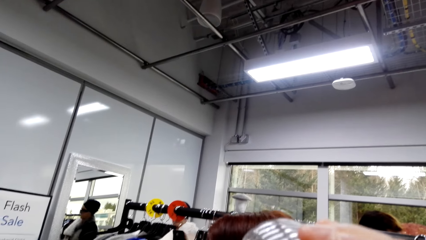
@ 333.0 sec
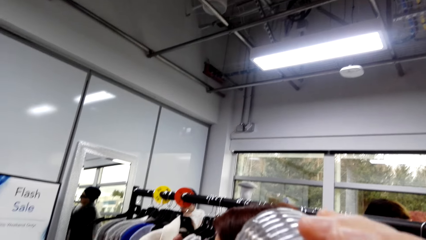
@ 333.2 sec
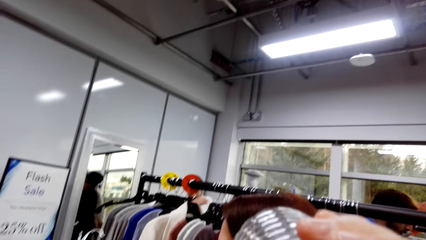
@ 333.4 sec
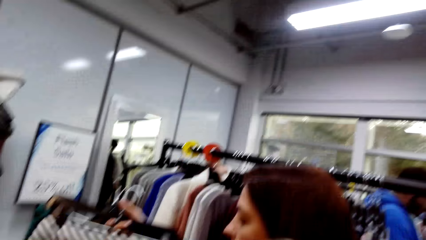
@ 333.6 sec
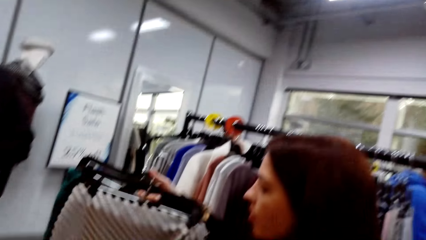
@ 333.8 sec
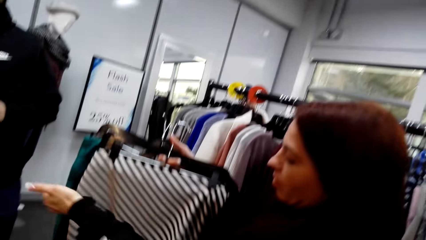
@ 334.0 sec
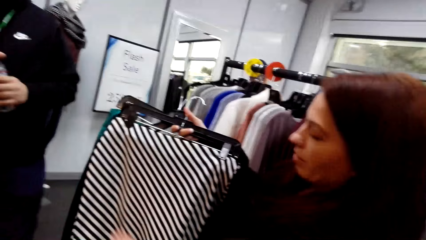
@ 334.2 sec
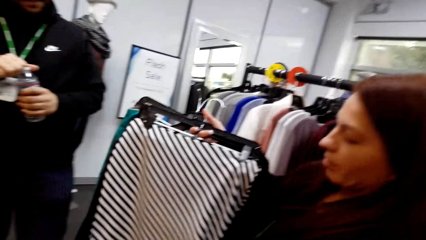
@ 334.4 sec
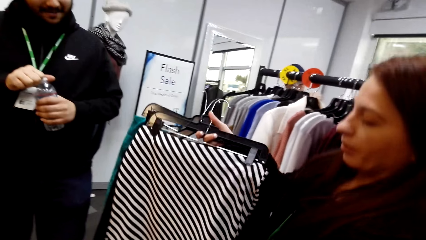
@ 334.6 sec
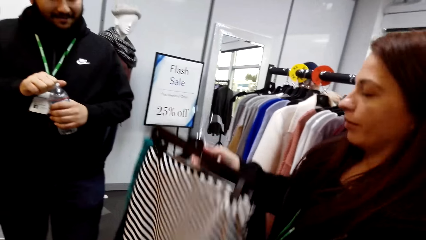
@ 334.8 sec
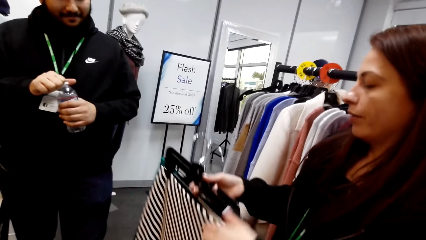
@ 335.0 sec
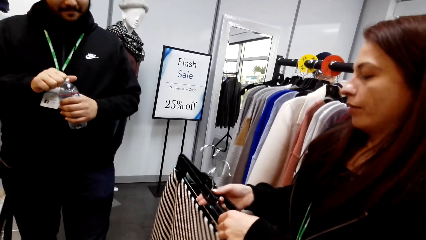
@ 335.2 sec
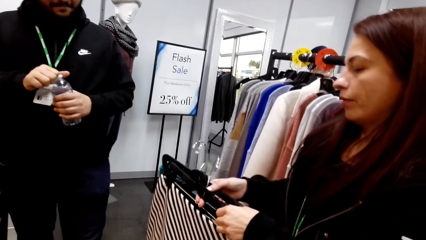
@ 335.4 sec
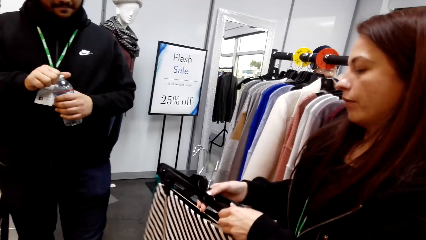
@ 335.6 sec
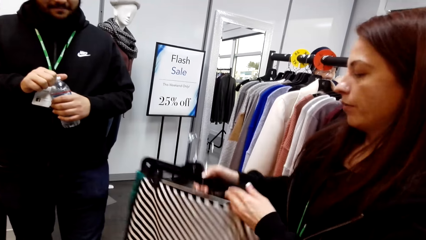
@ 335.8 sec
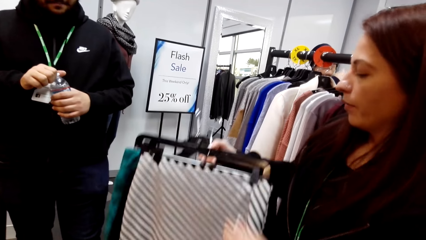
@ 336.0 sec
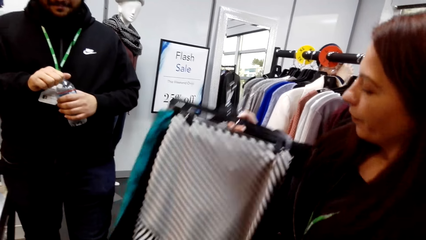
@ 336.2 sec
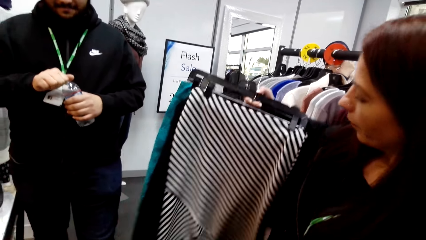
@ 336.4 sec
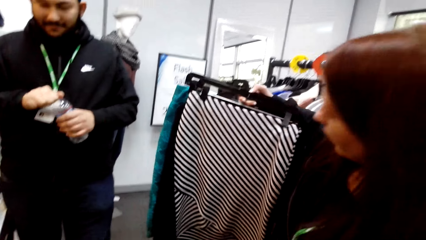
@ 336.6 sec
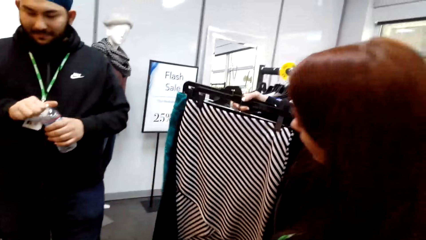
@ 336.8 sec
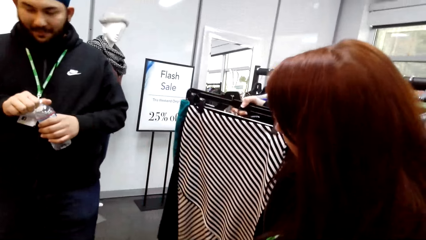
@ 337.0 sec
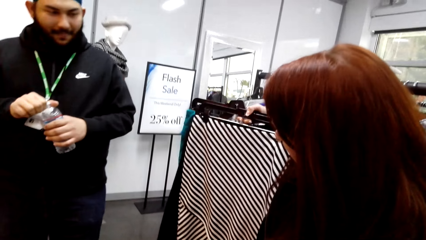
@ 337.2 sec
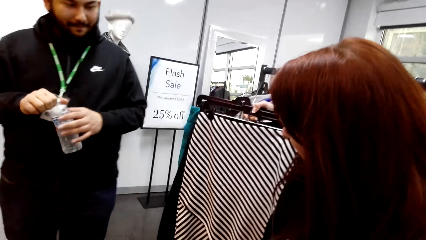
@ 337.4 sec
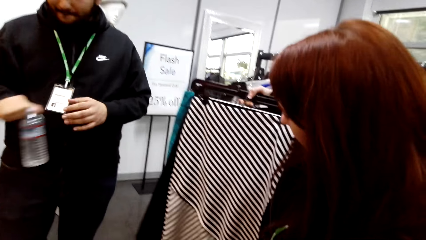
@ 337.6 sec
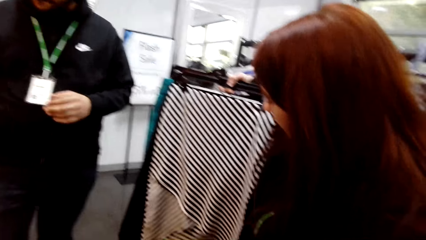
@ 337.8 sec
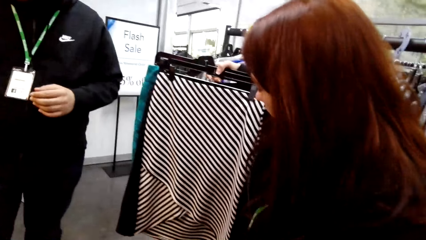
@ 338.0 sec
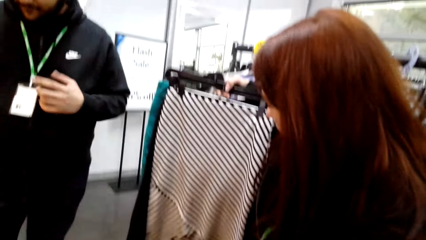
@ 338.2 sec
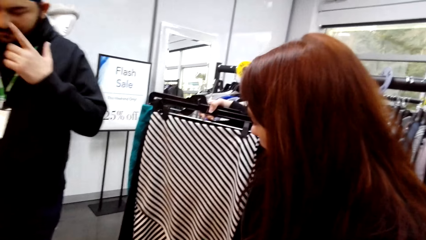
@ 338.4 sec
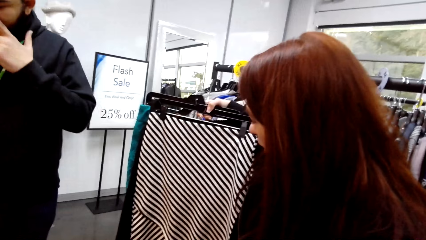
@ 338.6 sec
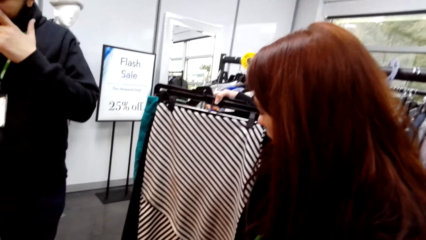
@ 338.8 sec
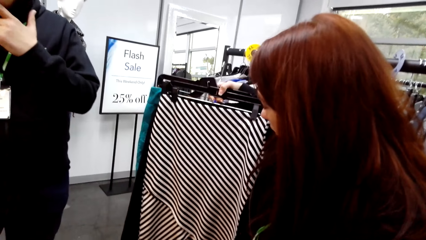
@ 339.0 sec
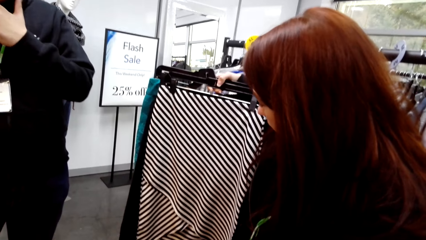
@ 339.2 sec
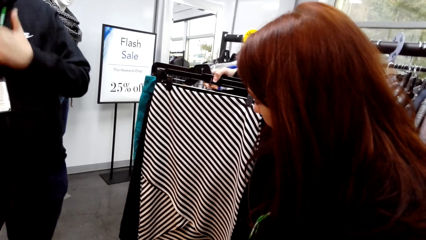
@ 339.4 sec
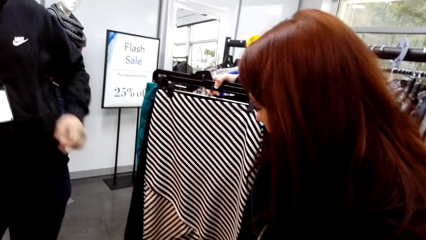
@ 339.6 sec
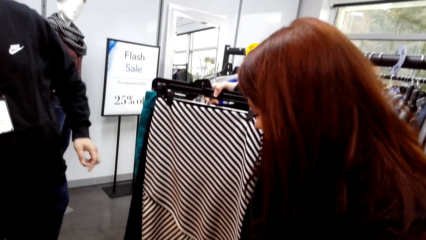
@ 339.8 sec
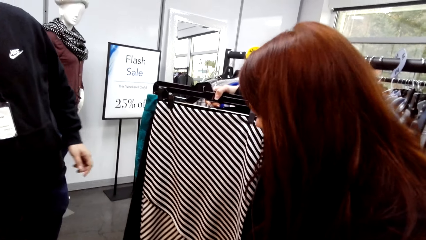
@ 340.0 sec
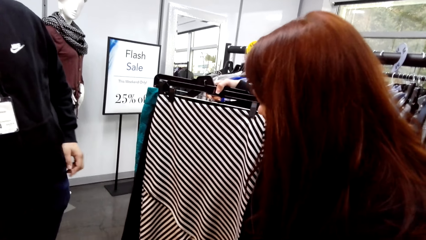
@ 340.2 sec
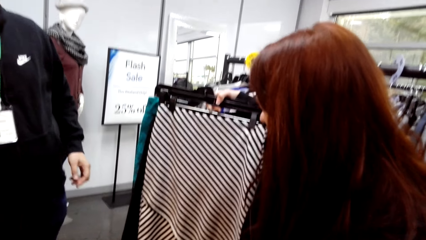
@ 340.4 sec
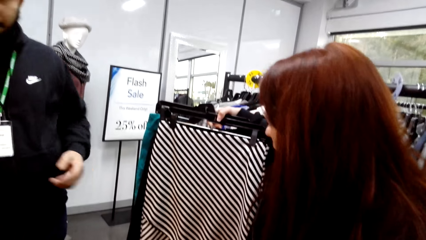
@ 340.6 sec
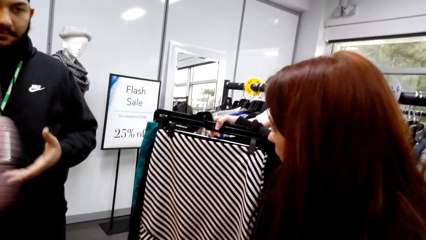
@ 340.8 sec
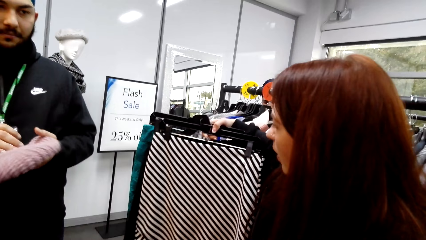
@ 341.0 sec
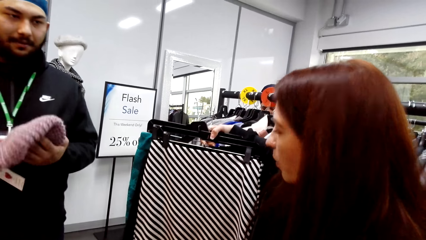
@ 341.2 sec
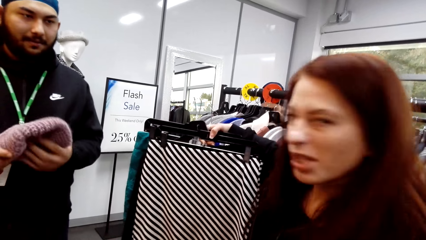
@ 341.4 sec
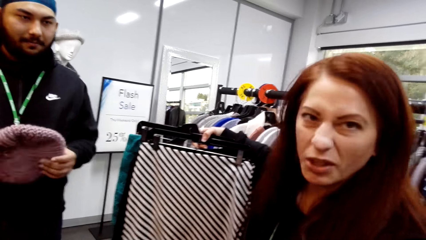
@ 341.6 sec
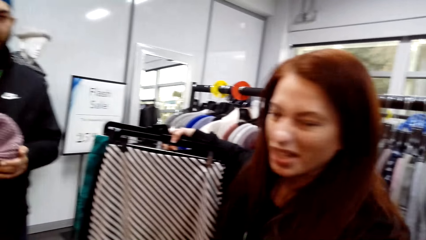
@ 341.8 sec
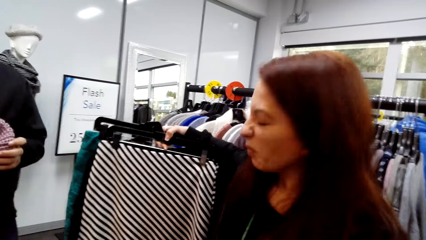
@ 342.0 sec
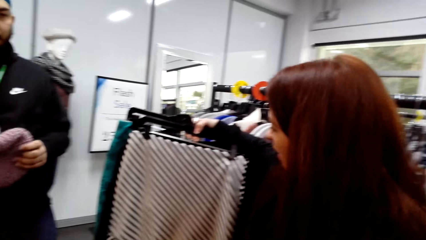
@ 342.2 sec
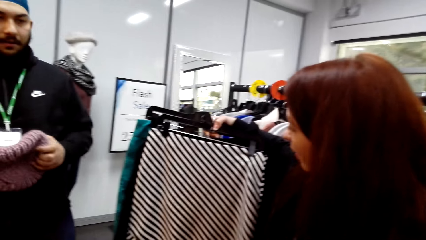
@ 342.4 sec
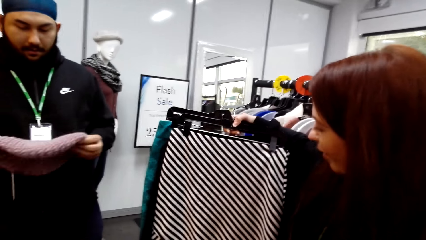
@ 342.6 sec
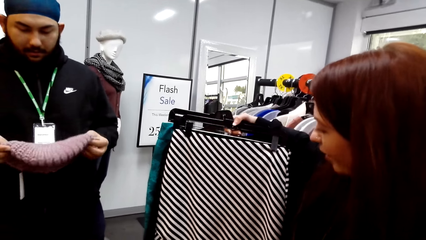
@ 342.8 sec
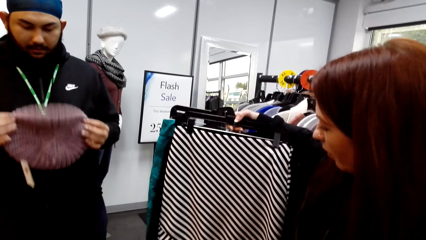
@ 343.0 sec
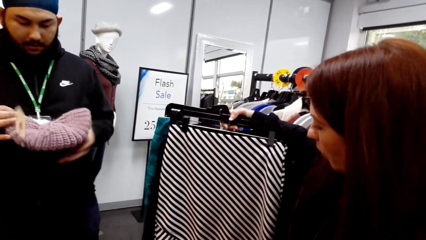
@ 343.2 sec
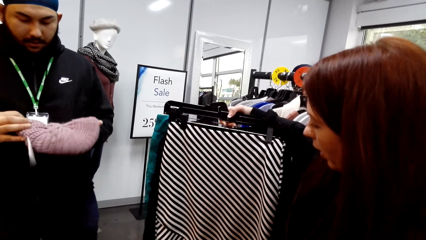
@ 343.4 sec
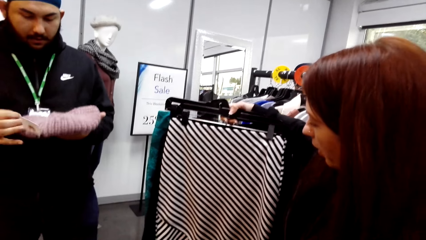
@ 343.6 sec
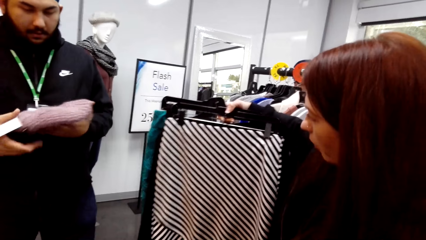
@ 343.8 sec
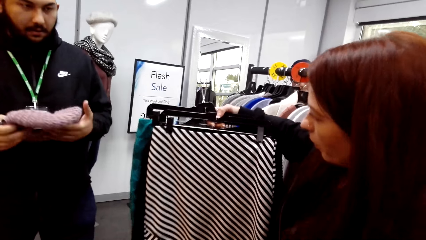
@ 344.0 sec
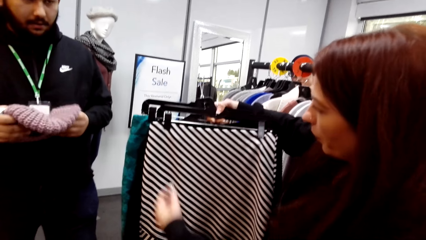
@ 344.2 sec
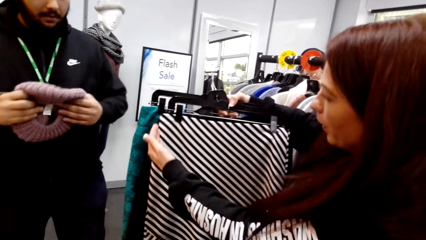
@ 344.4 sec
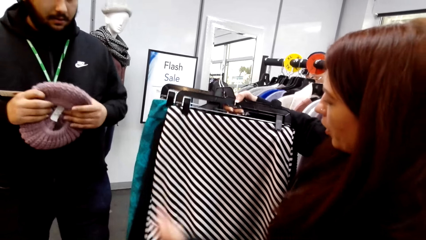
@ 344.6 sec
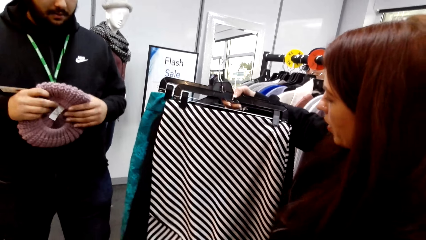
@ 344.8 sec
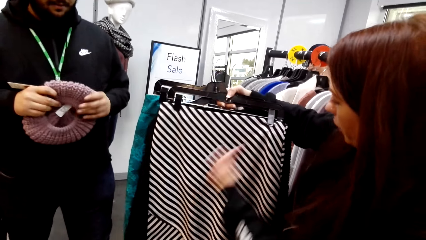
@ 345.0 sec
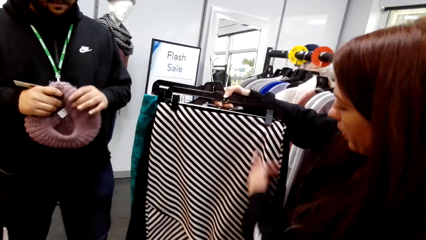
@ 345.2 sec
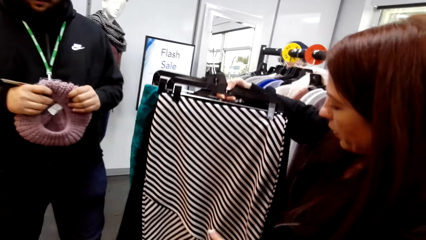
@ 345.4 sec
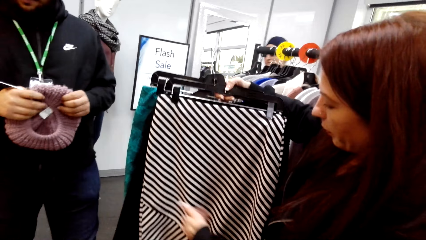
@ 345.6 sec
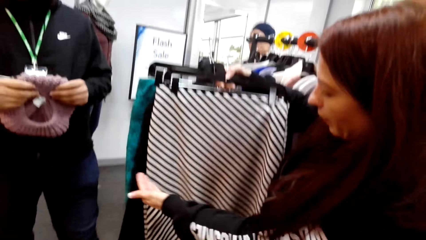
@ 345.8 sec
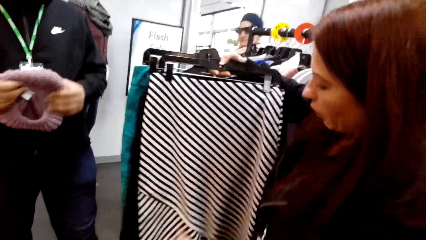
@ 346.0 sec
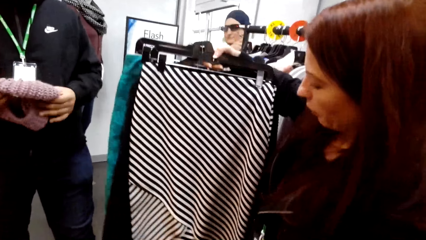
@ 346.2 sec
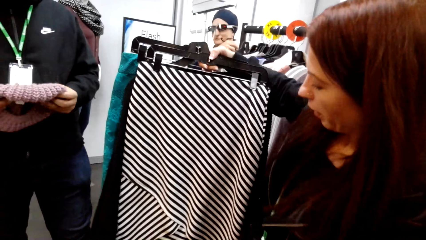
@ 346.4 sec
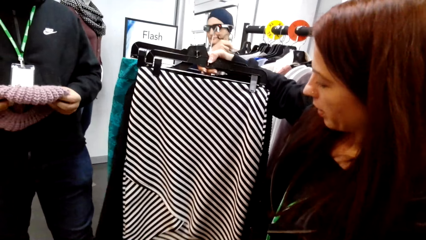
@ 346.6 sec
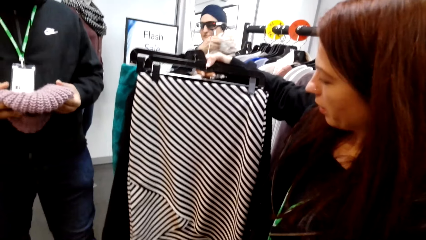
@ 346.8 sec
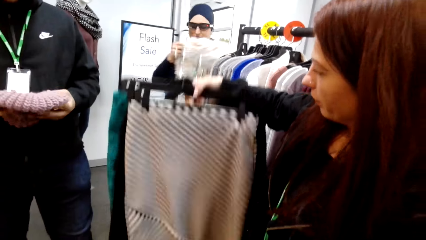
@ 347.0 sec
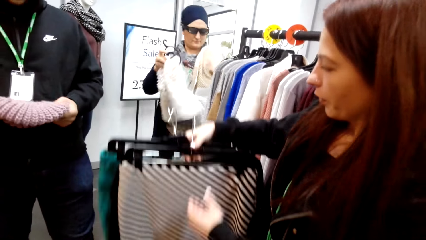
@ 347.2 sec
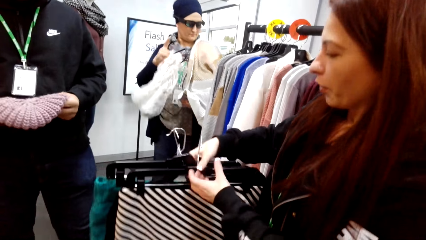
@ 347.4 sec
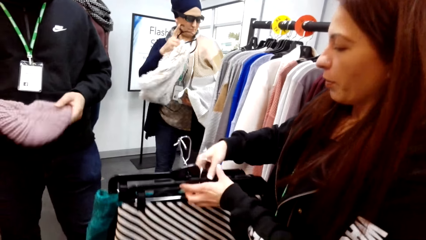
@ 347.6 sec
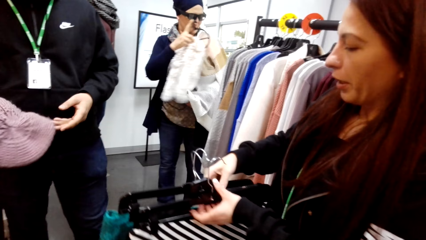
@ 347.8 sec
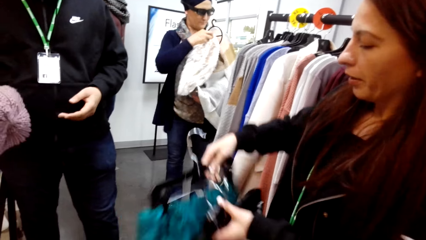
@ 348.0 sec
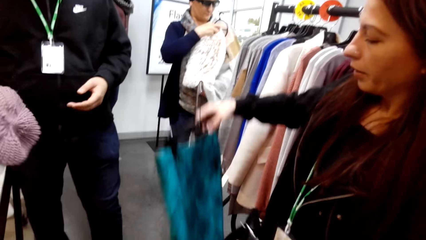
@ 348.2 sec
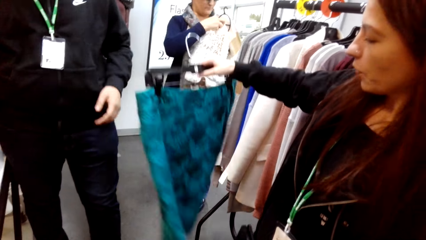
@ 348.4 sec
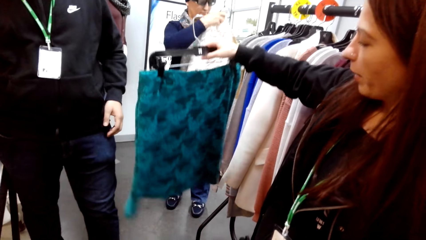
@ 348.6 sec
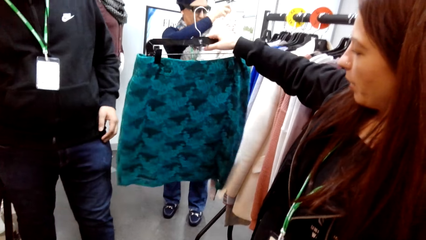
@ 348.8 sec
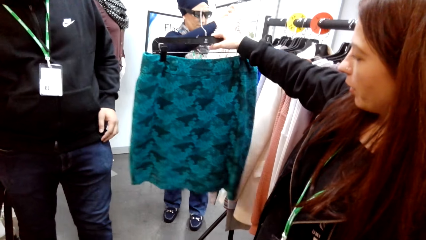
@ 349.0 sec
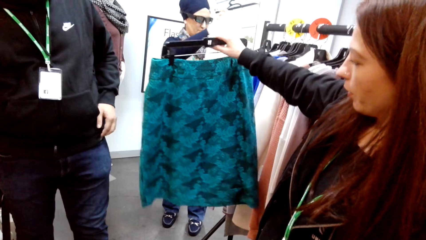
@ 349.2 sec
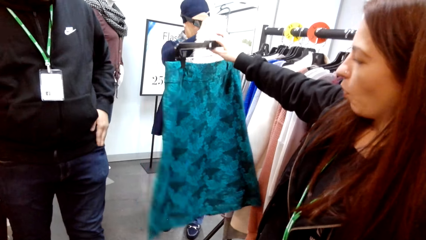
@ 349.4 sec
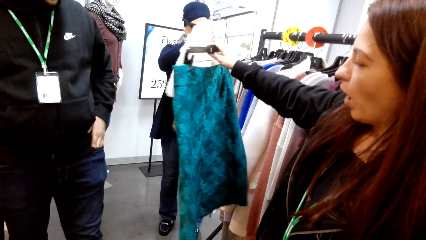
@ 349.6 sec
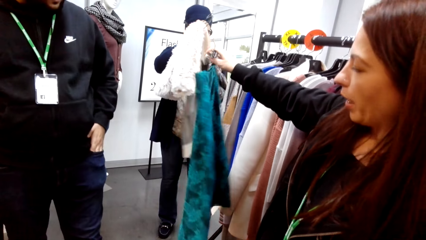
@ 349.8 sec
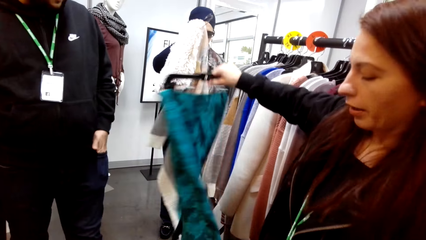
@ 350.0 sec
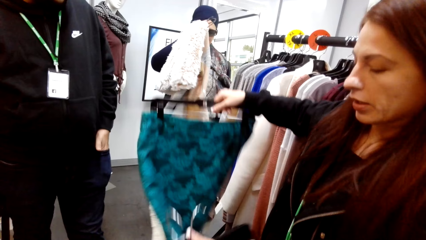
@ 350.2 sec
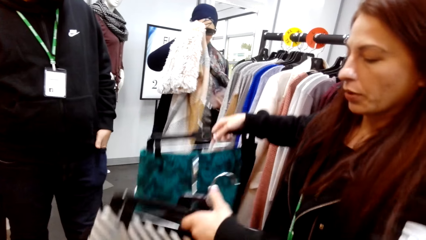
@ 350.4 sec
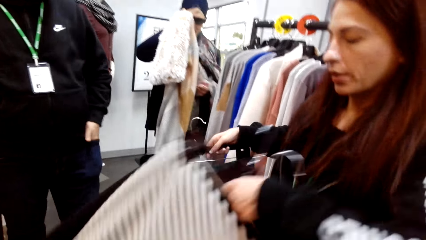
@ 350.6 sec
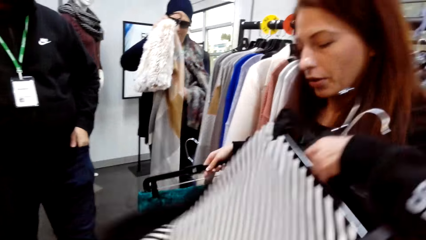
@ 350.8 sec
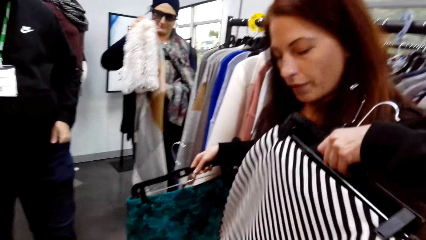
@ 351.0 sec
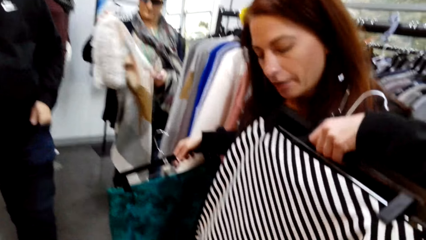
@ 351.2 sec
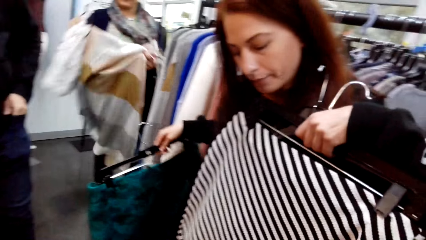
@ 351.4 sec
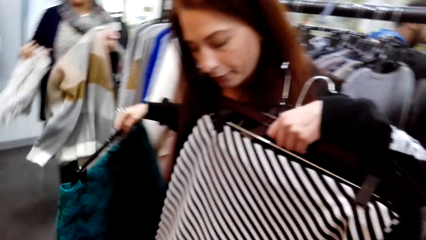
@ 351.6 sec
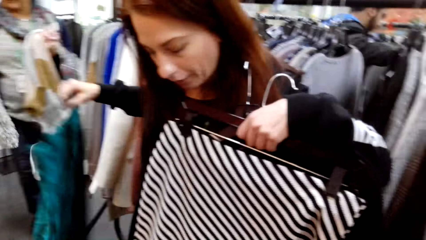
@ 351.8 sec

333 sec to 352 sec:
The camera wearer drinks water. A woman looks at the skirt. A man puts a water bottle on the display table. The man takes the hat. The woman touches the skirt and holds up the skirt. The woman looks at the clothes.
